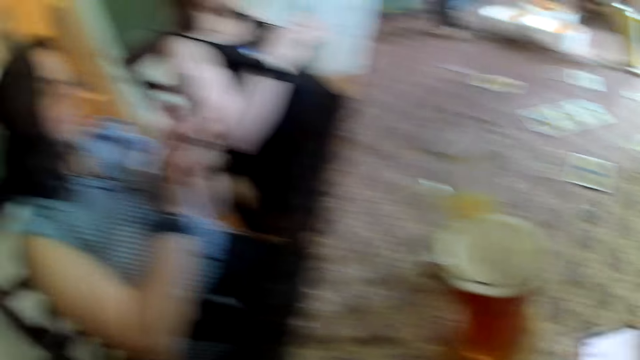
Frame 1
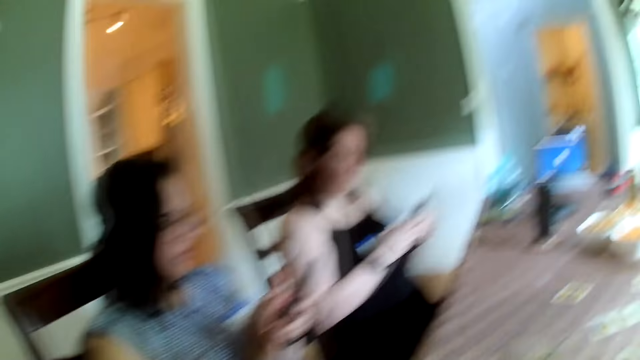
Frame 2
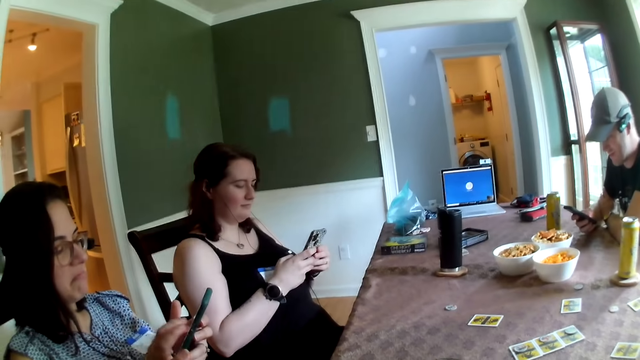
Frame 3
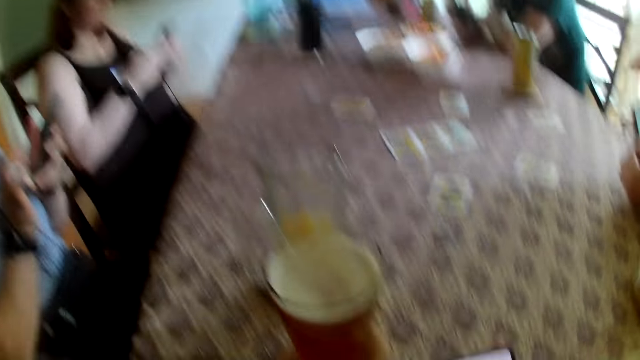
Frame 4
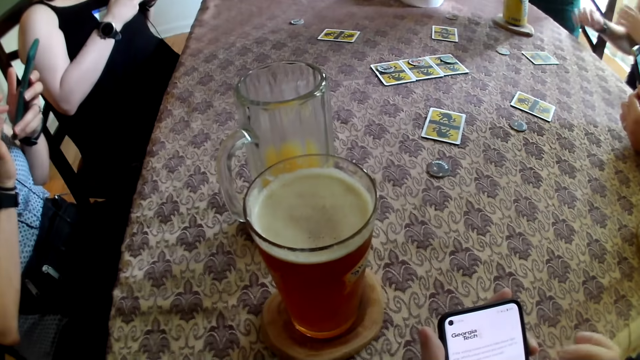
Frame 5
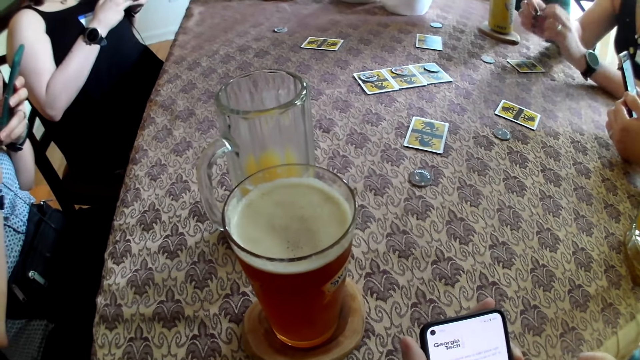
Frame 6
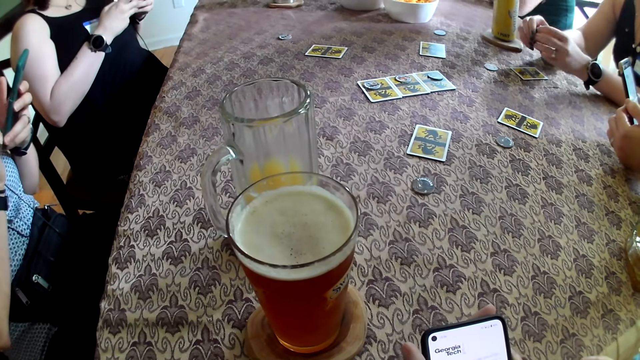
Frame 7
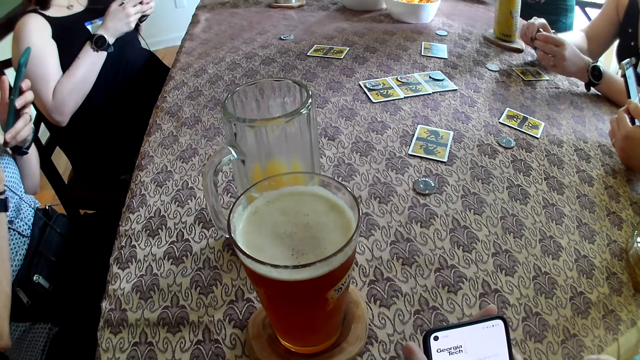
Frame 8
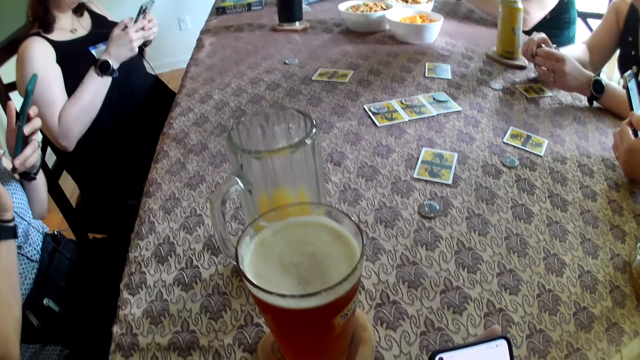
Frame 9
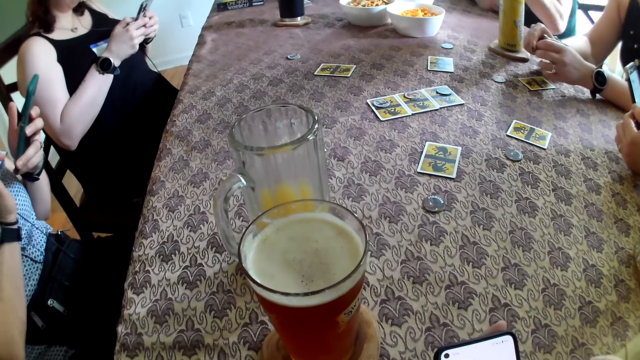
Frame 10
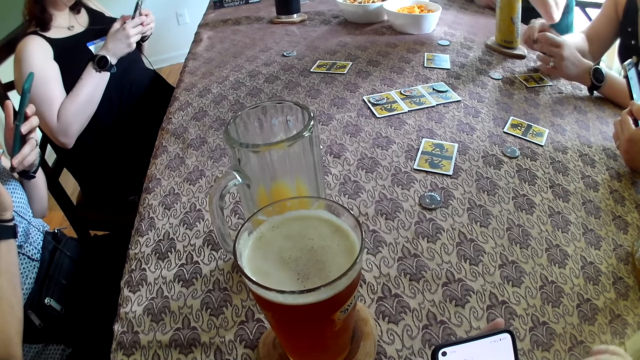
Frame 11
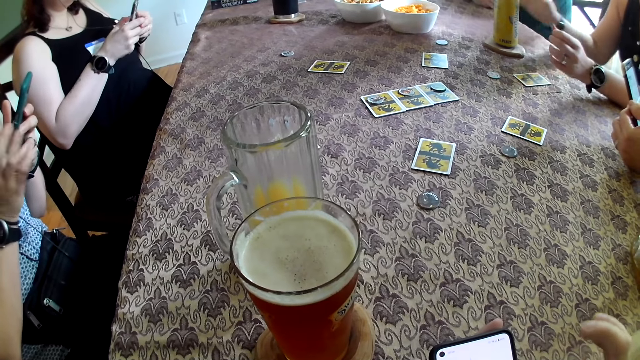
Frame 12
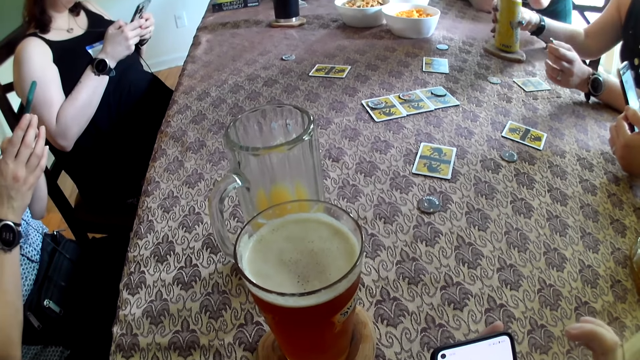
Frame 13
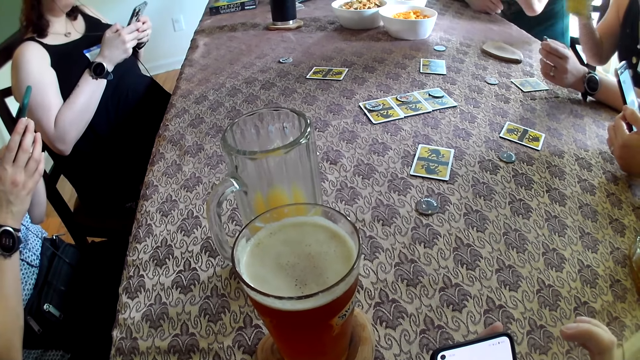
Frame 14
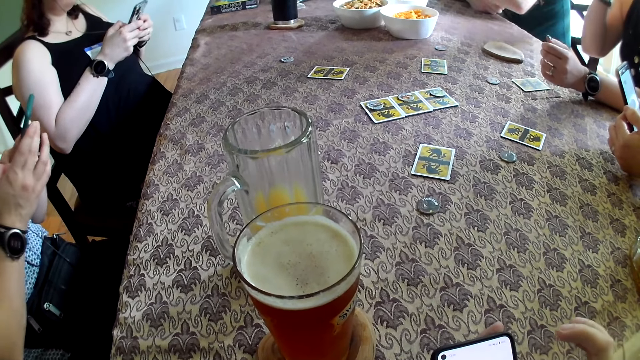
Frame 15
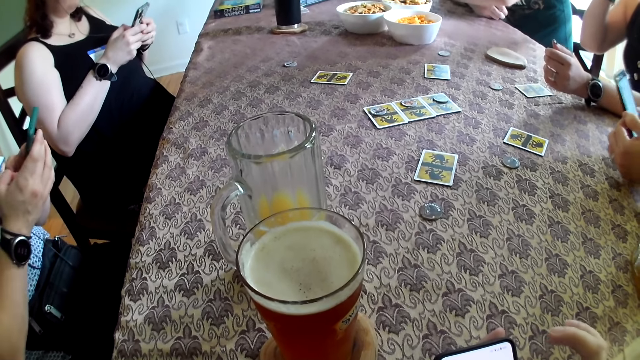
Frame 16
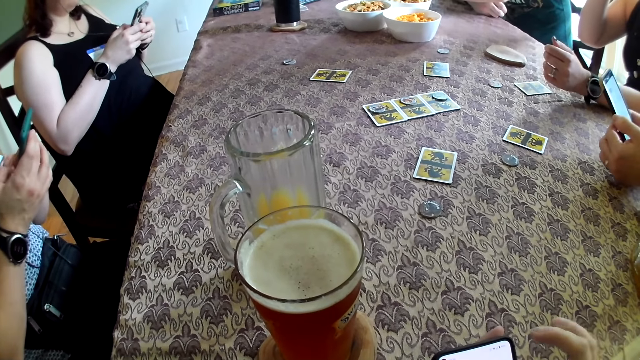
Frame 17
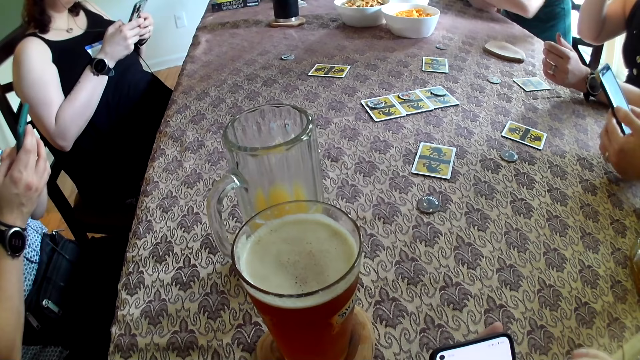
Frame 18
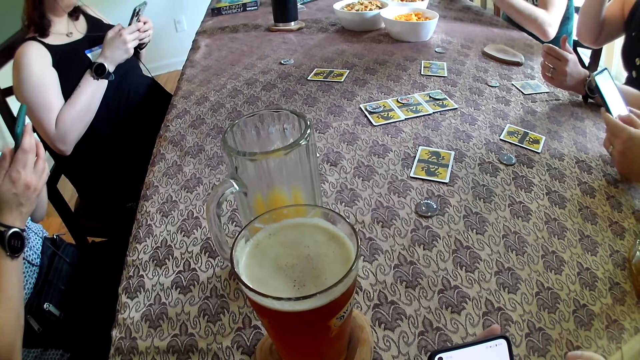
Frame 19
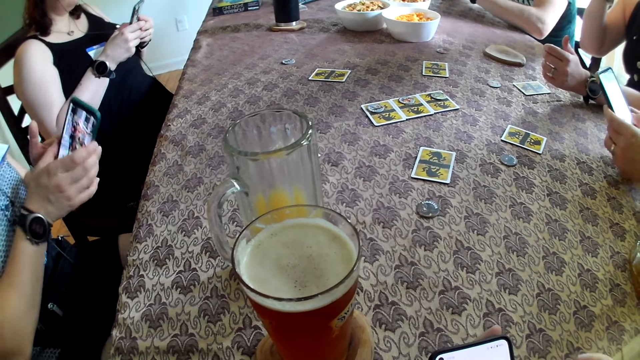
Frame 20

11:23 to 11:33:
The camera wearer looks sideways. They look at the phone. A woman picks a canned drink from the table with her right hand. The camera wearer operates the phone with his right hand.

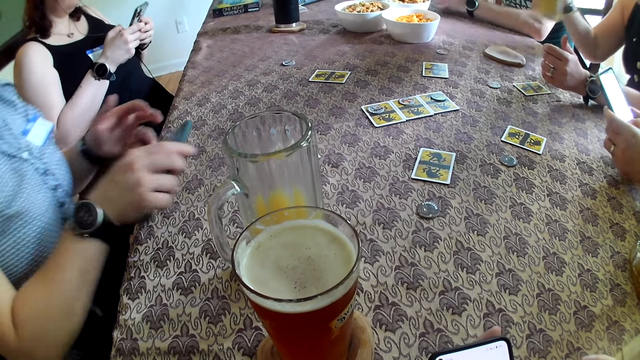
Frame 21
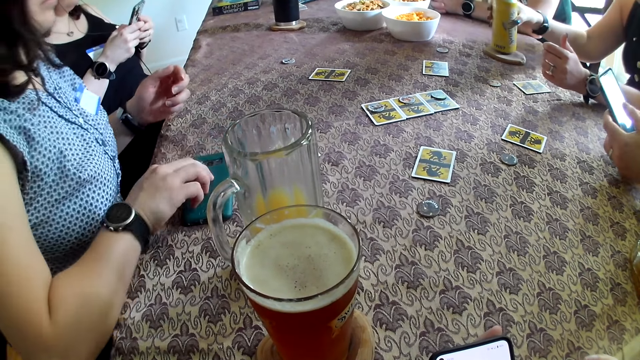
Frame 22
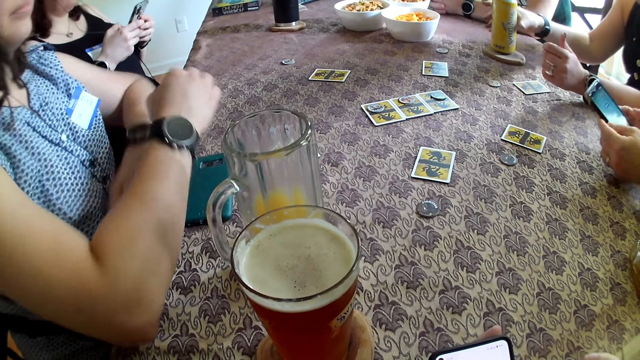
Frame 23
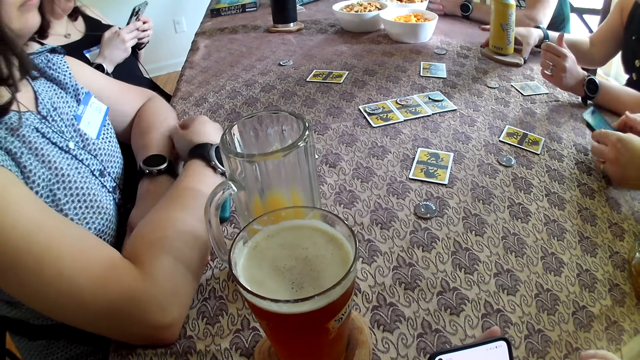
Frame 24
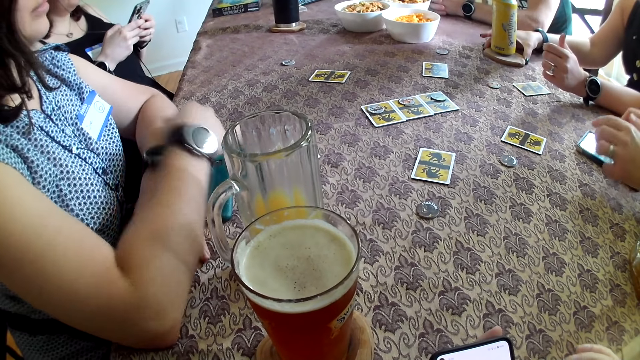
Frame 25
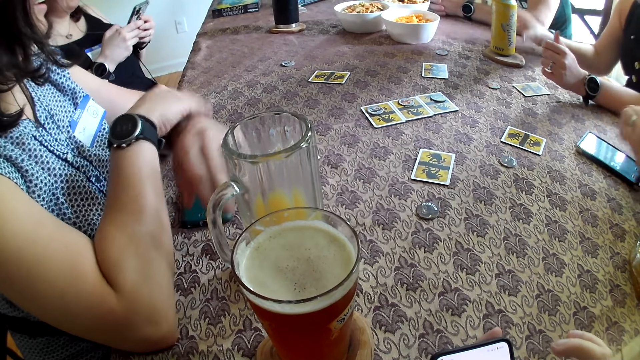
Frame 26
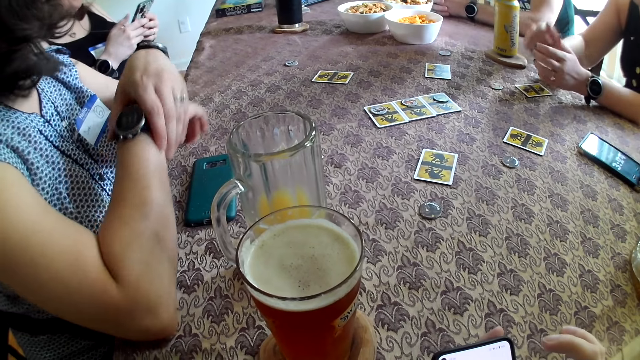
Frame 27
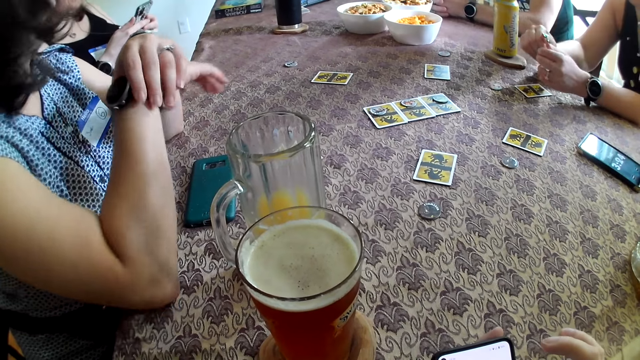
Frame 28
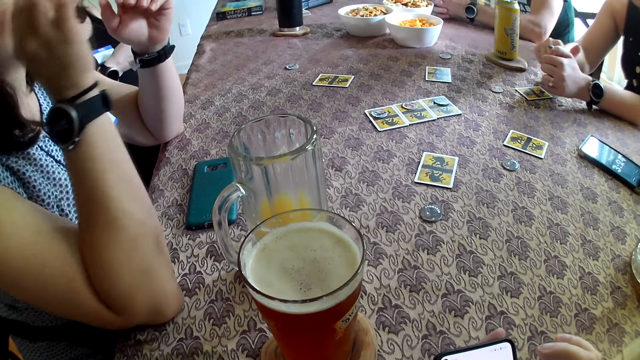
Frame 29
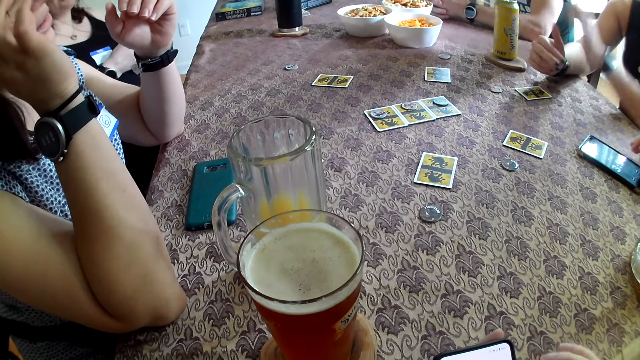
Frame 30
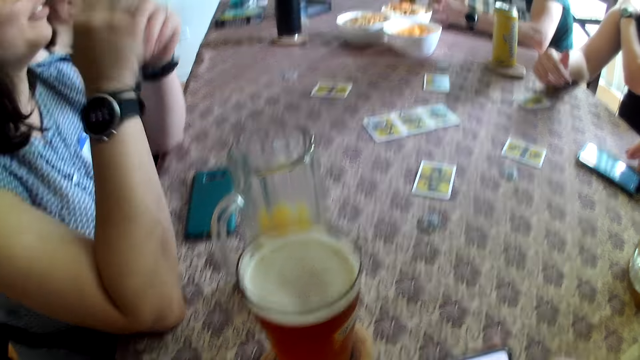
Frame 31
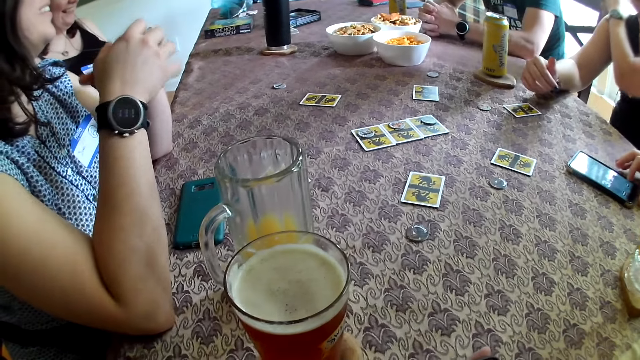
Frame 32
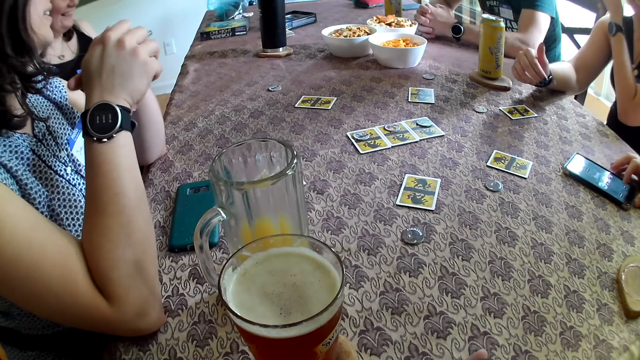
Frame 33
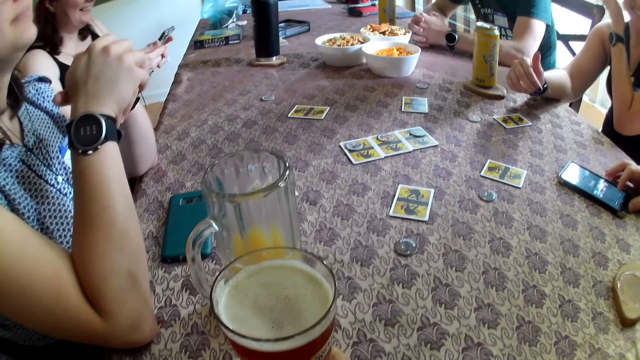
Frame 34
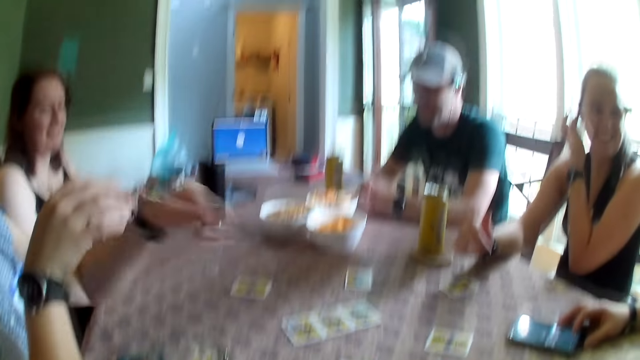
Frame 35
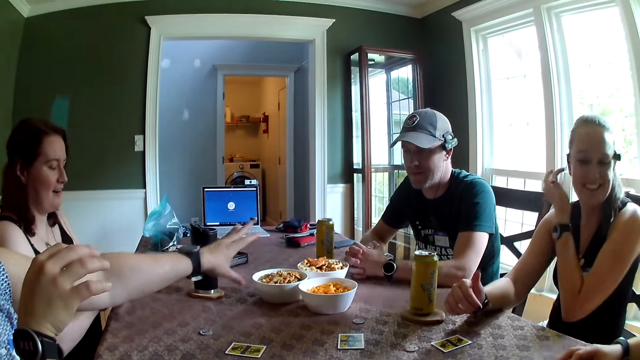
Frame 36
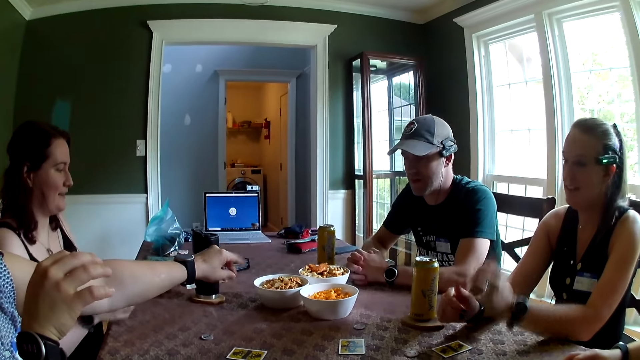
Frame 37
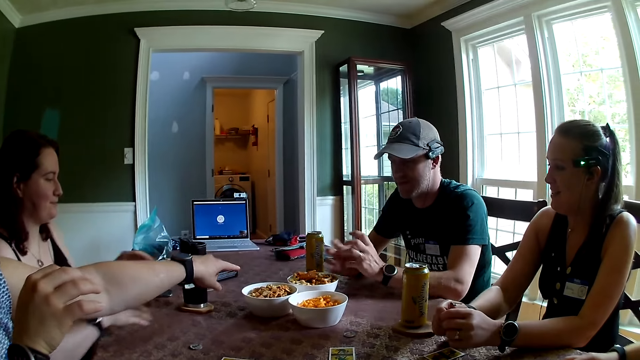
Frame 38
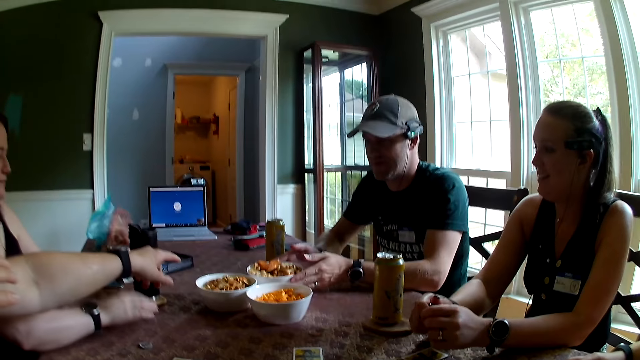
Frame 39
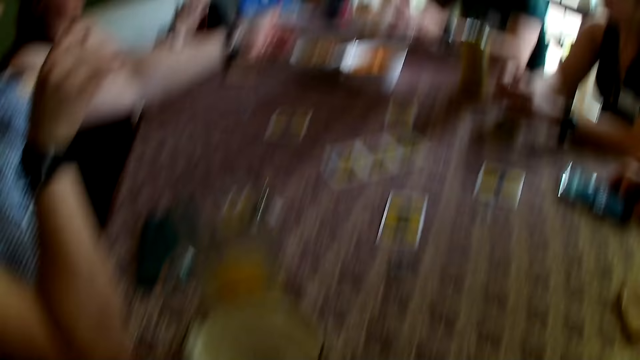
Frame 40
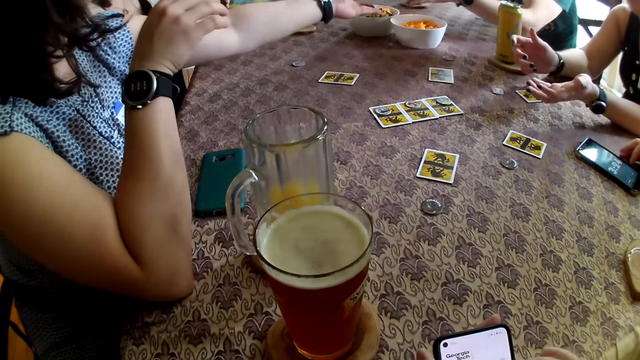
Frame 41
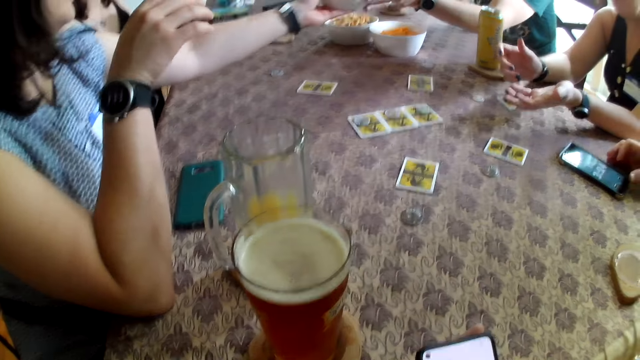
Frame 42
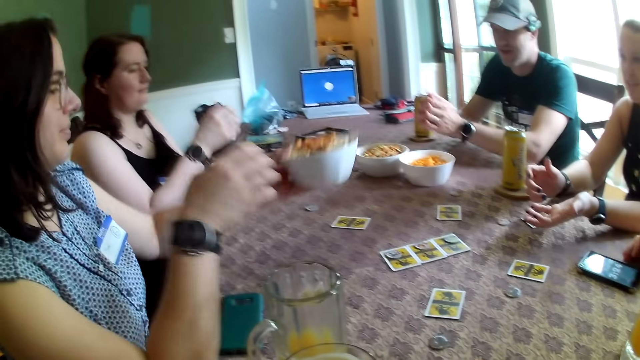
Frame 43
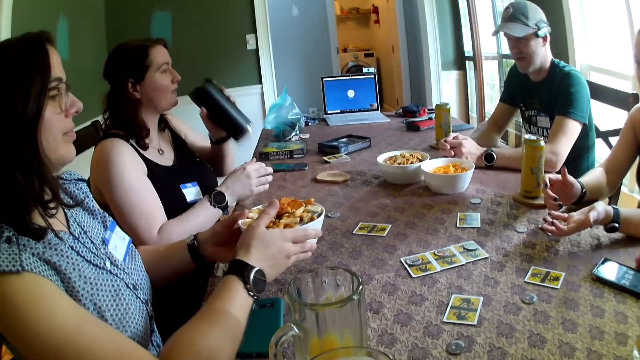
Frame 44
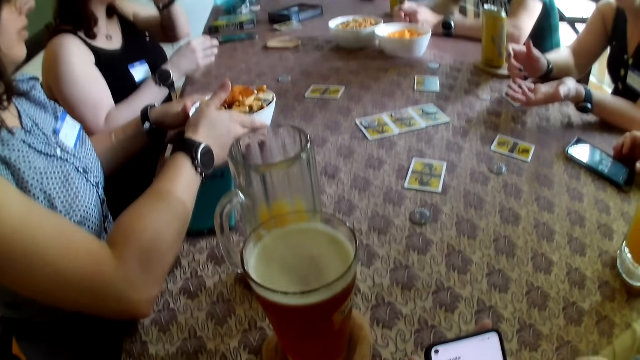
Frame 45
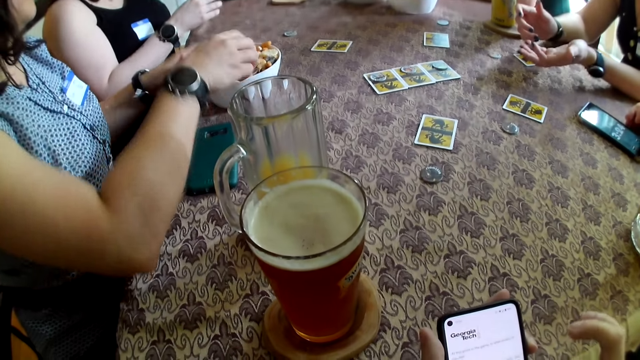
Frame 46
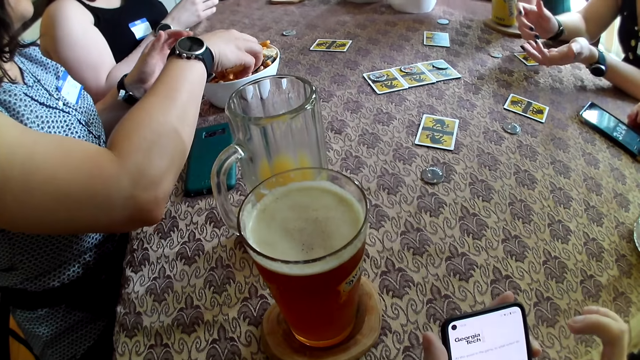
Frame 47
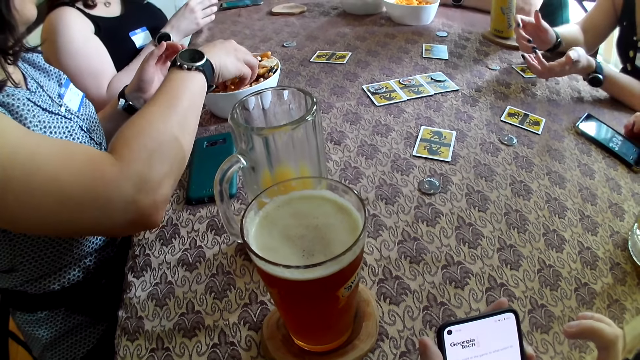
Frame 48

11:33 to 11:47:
A woman drops the phone on the table with her right hand. Another woman drops the canned drink on the table with her right hand. The first woman places both hands on the table. A man drops the phone on the table with both hands. The first woman touches the watch with her left hand and touches her eyes with her right hand. The first woman stretches her left hand towards the plate on the table and gestures with her left hand. A third woman drops the phone on the table with her left hand. Another man picks the bowl of snacks from the table with both hands. The third woman picks a water bottle from the table with her left hand. The first woman takes the bowl from the other man with her left hand. The third woman drinks from the water bottle in her left hand. The first woman drops the bowl on the table with both hands.
